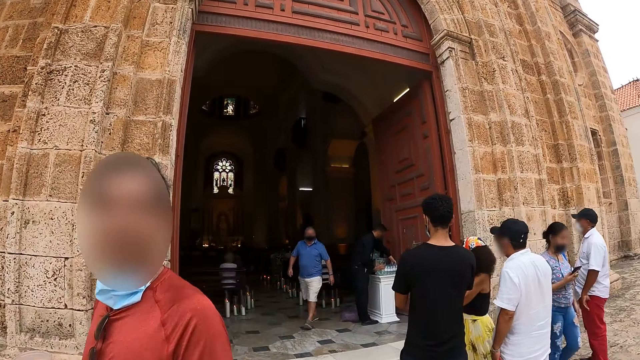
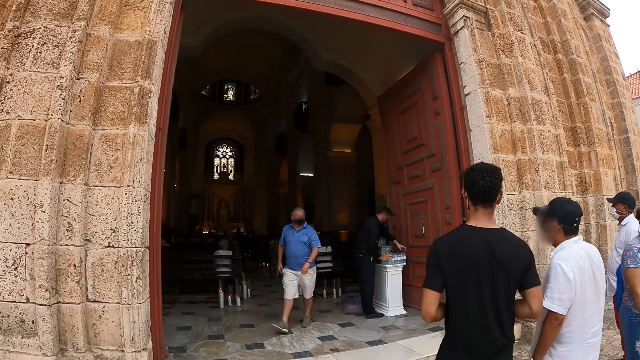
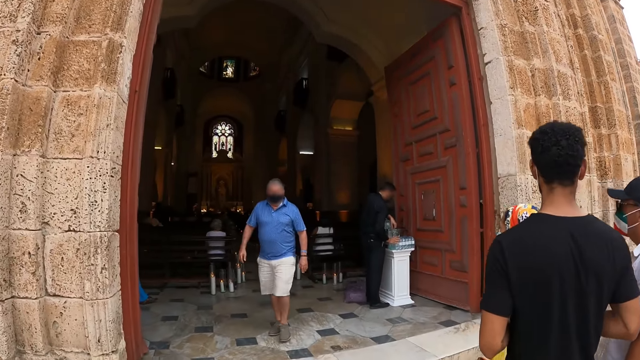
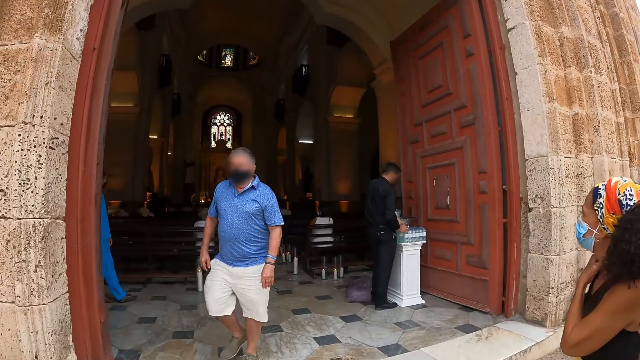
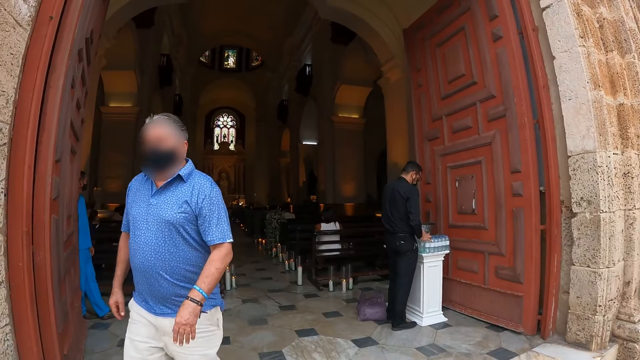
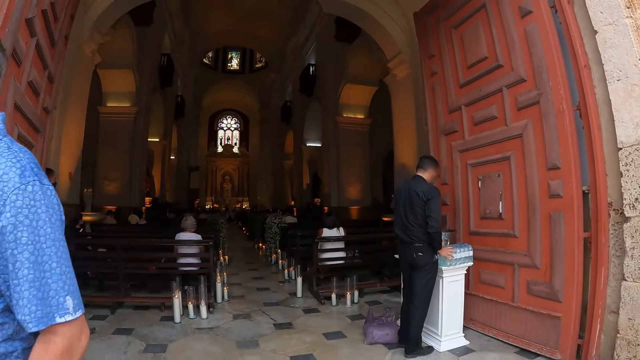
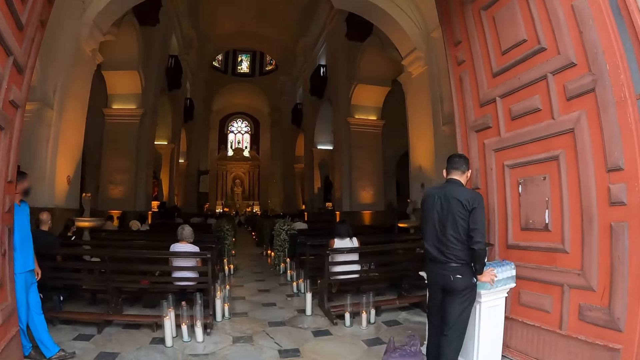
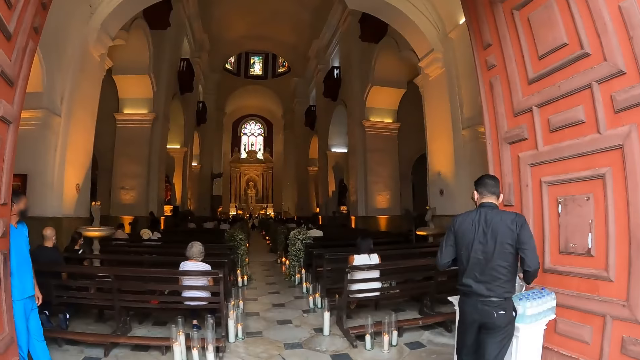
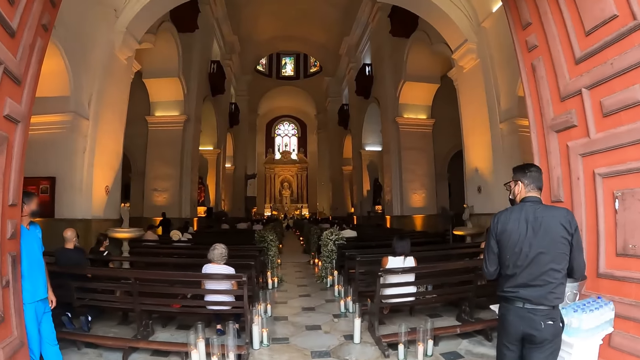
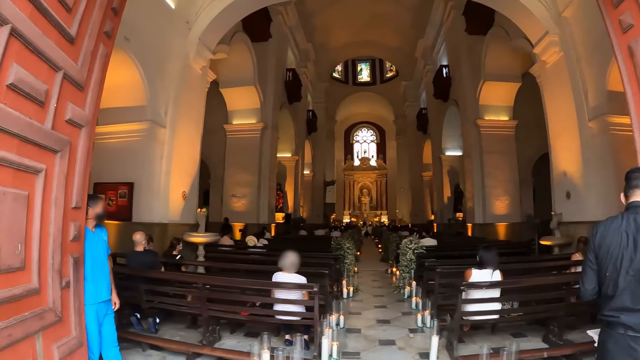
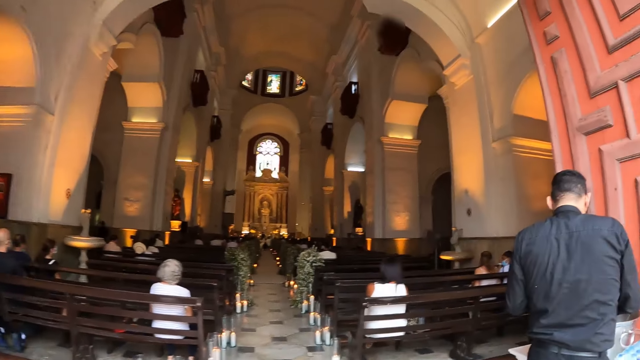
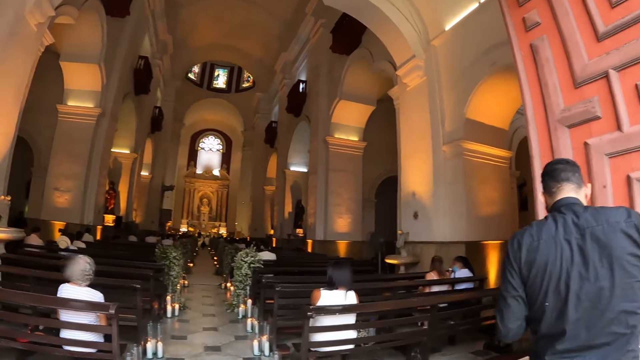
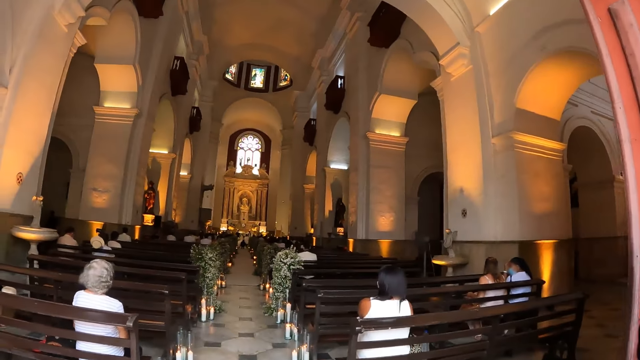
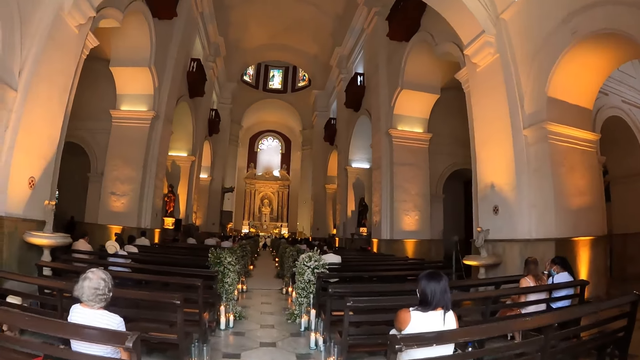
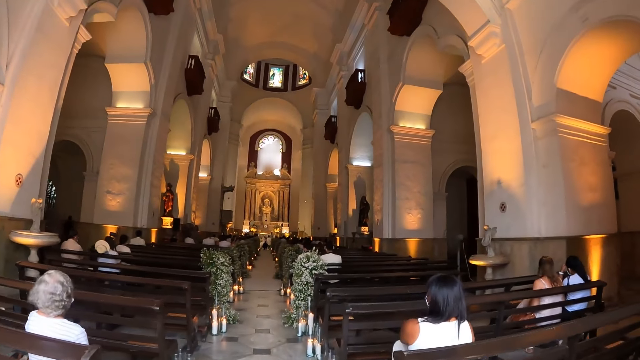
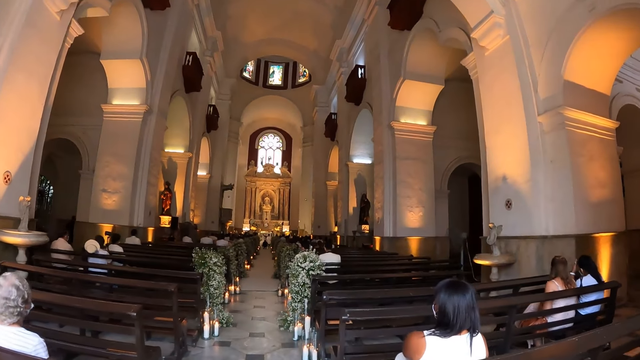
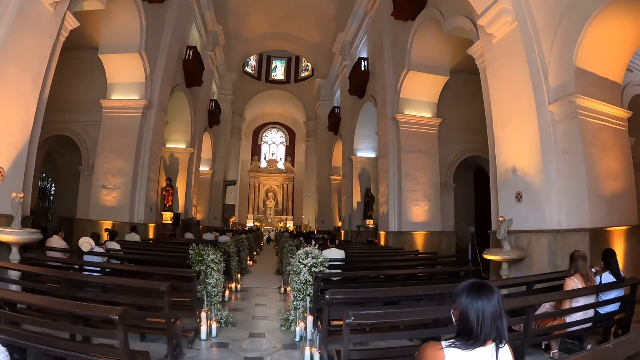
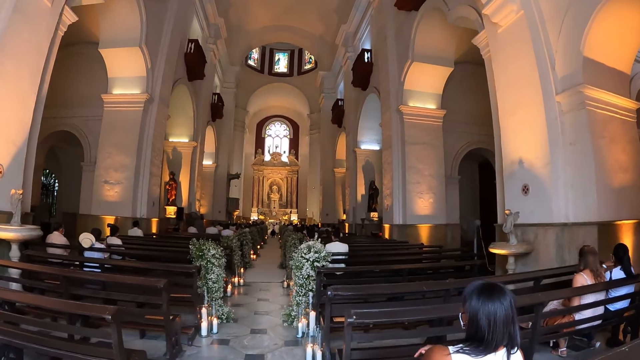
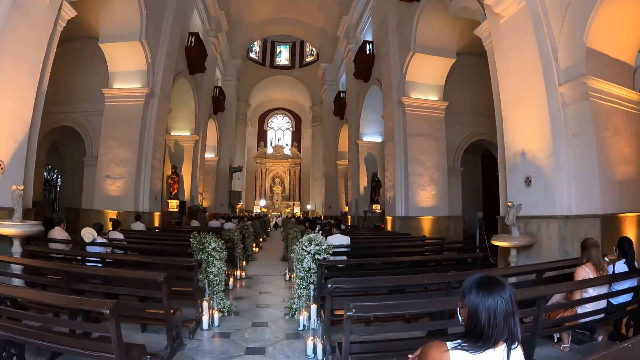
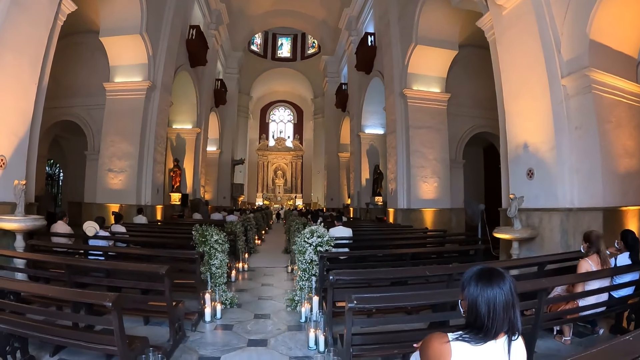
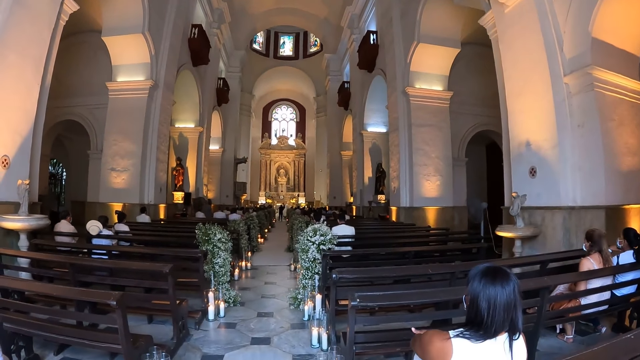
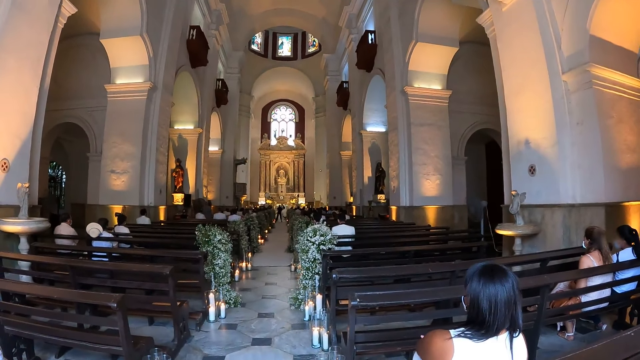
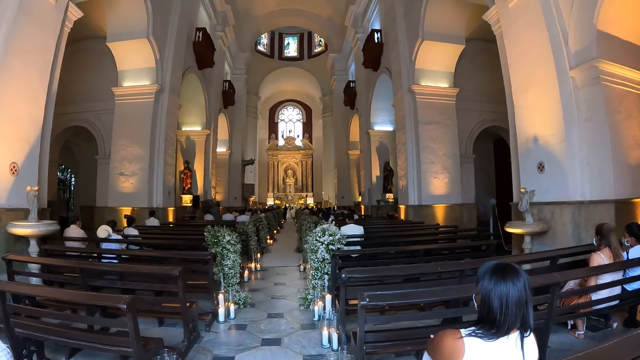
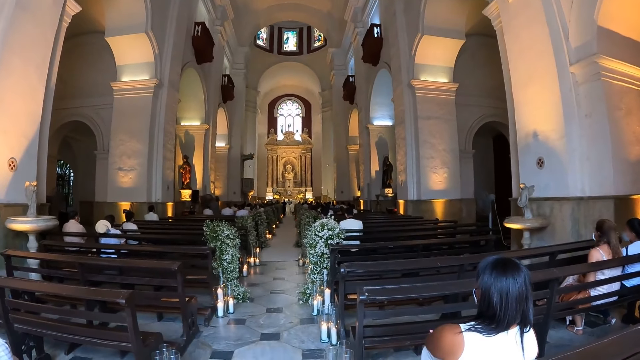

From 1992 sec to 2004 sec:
The camera wearer walks in the church. They look around the church. They stop at the entrance to the church.

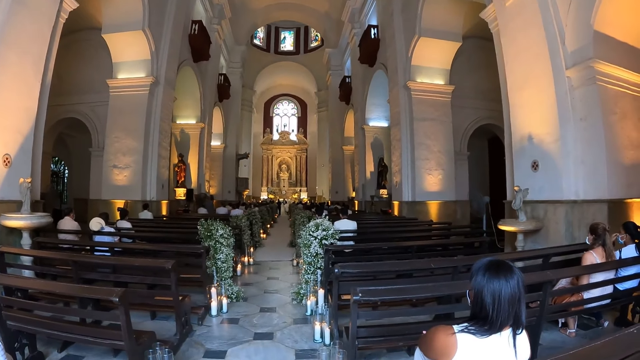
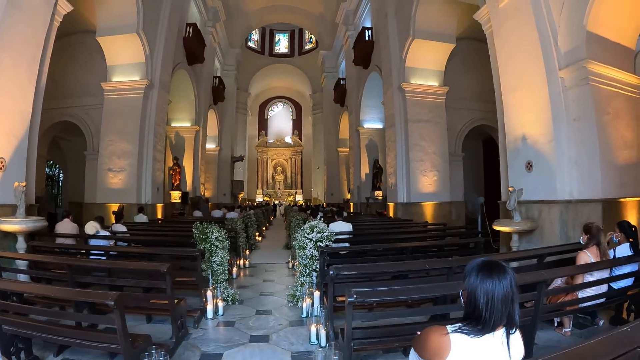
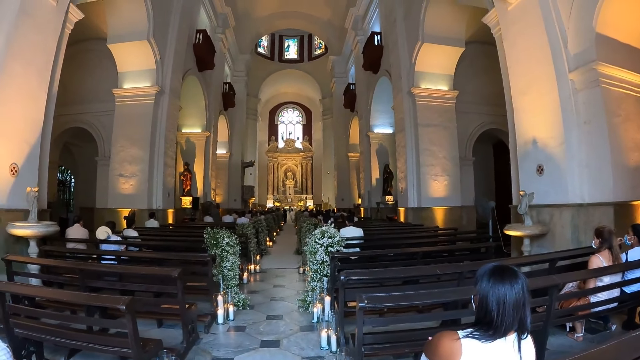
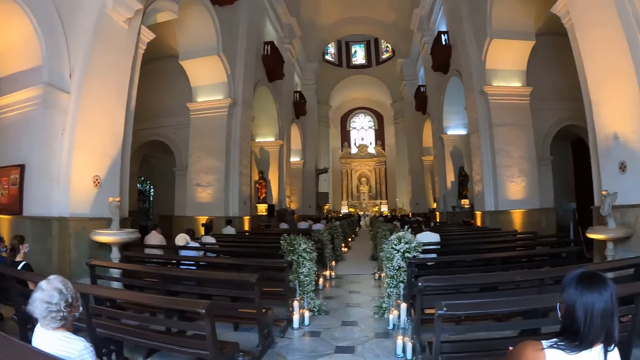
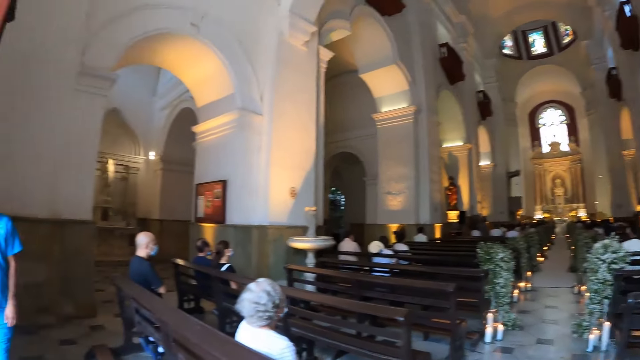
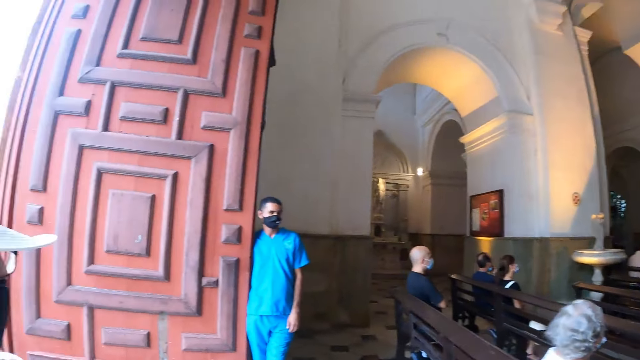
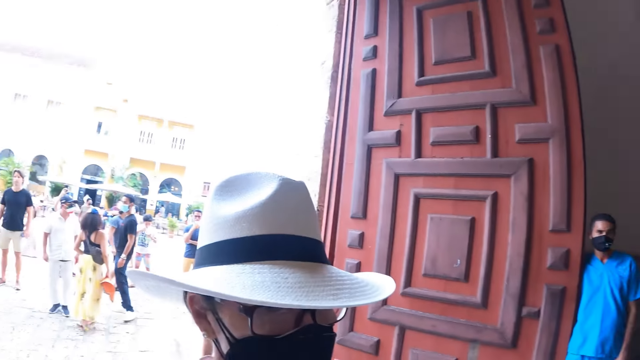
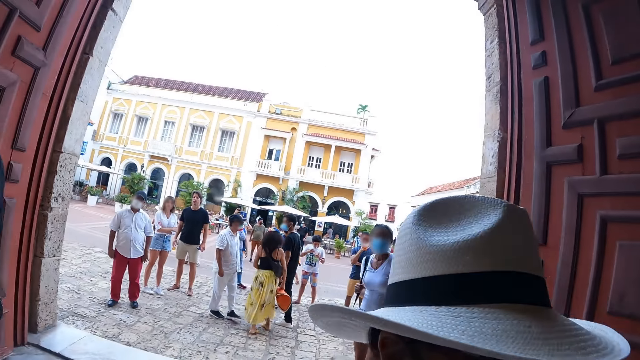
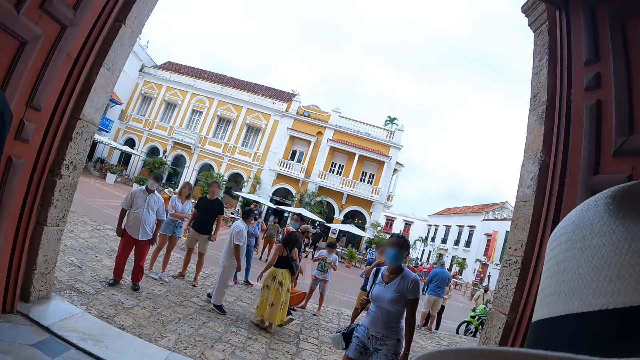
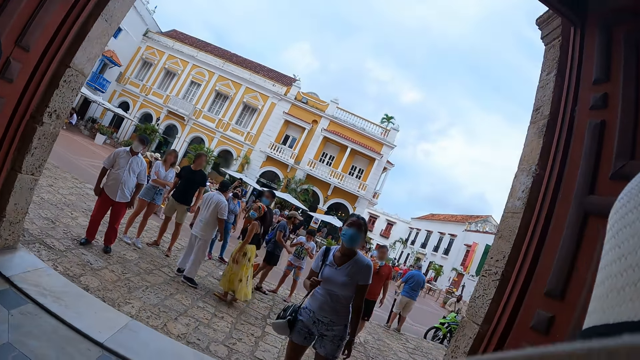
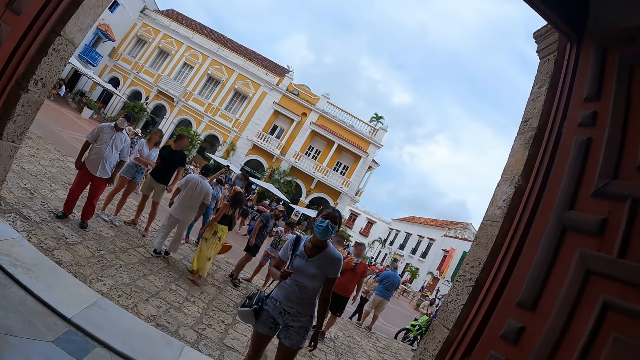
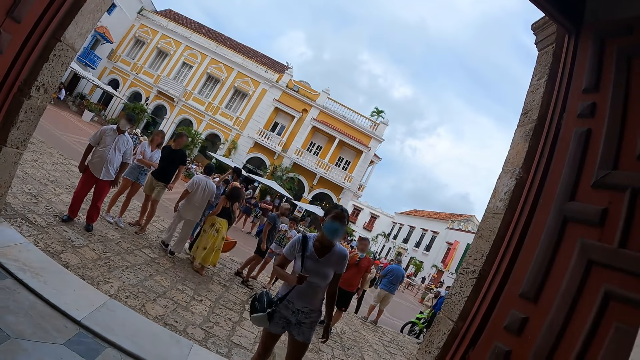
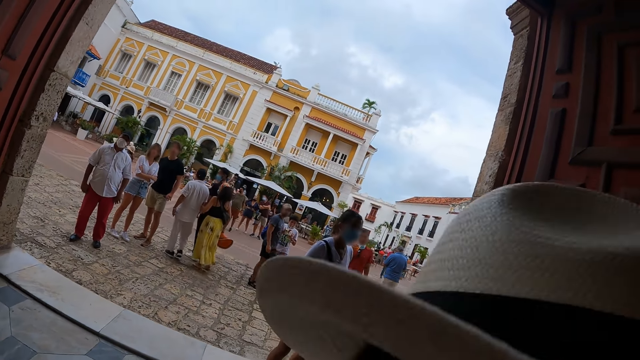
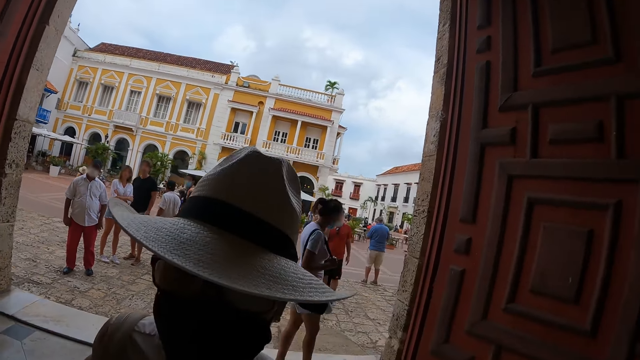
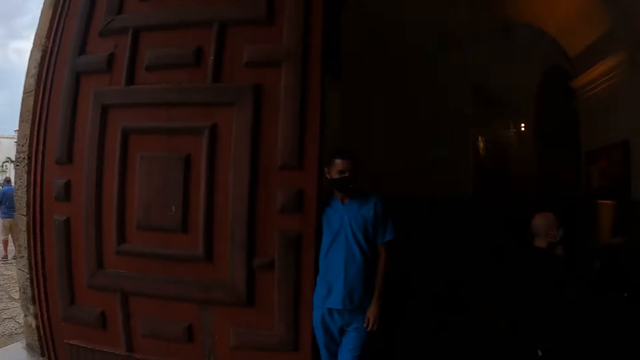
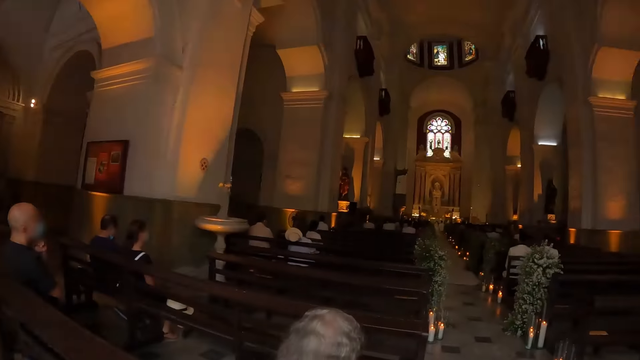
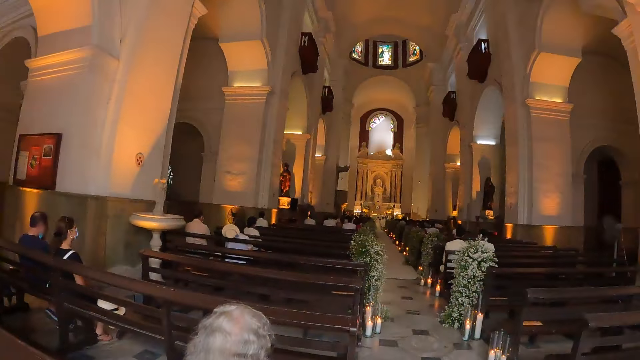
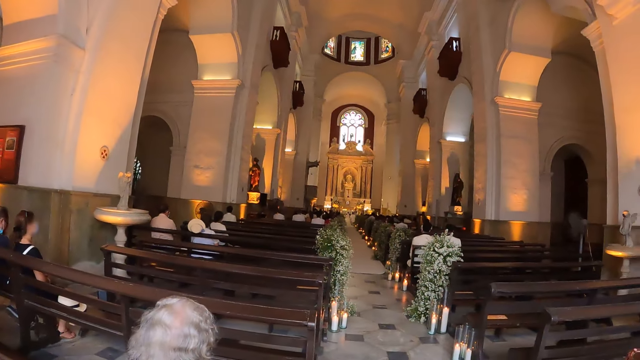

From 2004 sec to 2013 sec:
The camera wearer turns around and looks outside the church. They turn around and look inside the church.
